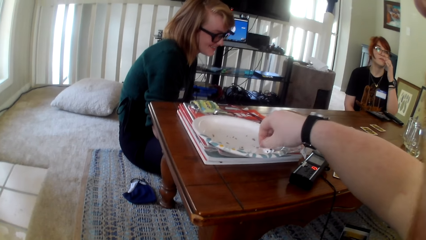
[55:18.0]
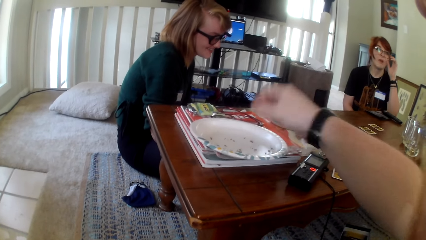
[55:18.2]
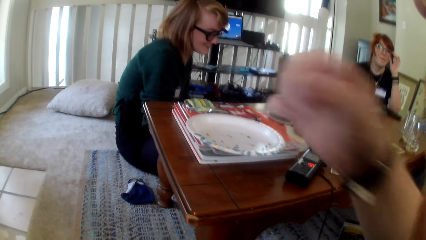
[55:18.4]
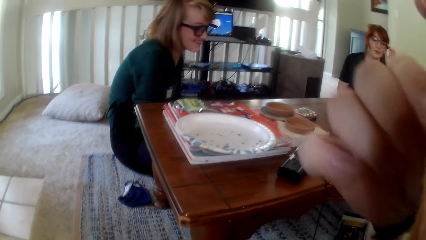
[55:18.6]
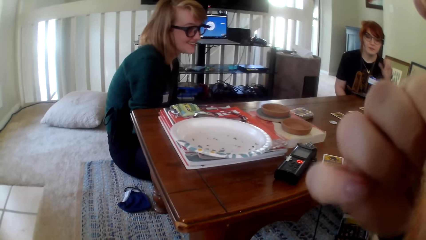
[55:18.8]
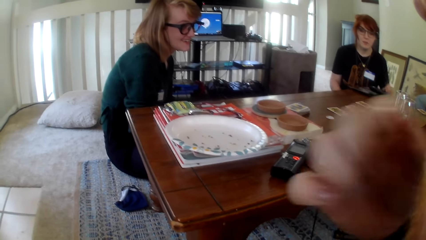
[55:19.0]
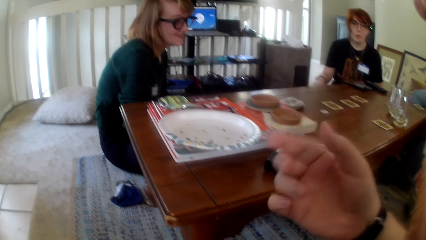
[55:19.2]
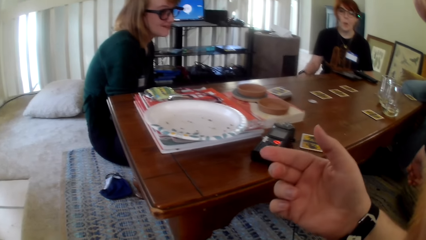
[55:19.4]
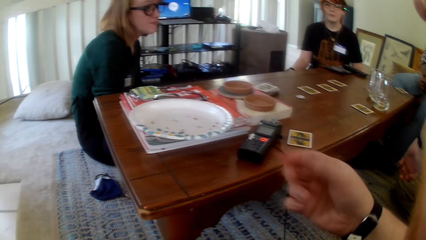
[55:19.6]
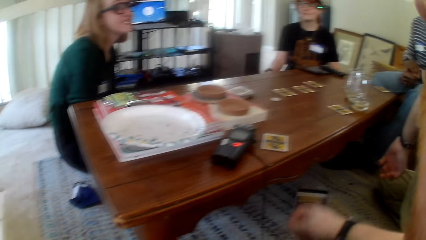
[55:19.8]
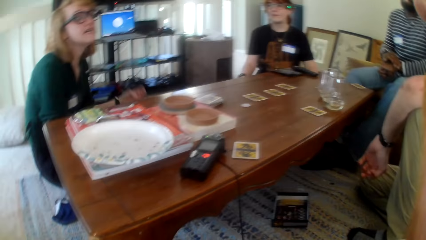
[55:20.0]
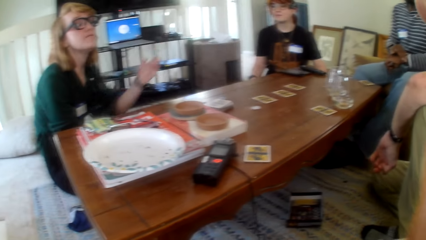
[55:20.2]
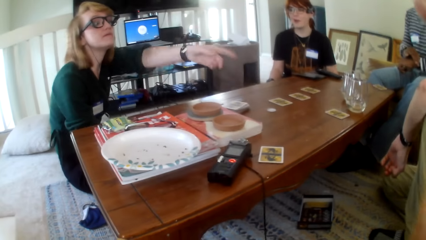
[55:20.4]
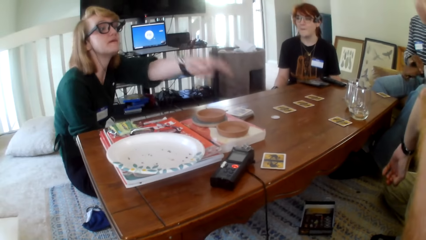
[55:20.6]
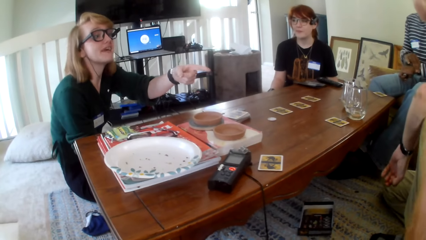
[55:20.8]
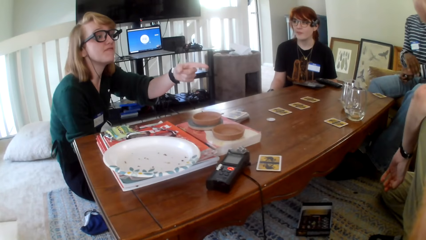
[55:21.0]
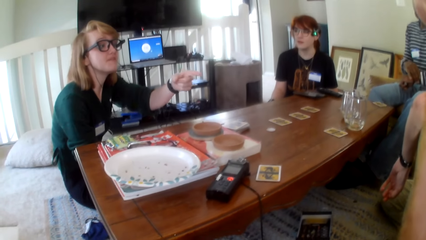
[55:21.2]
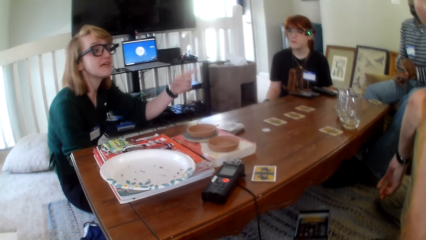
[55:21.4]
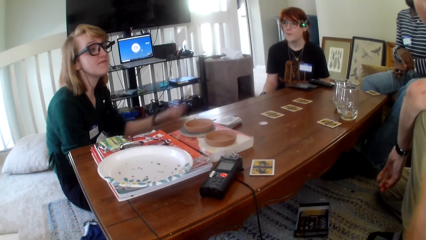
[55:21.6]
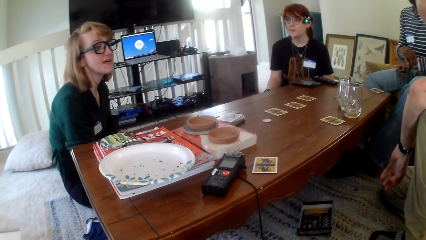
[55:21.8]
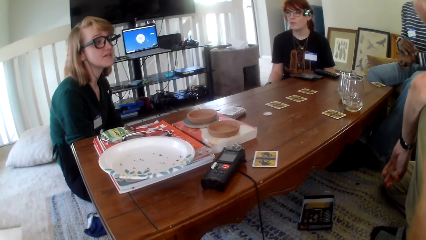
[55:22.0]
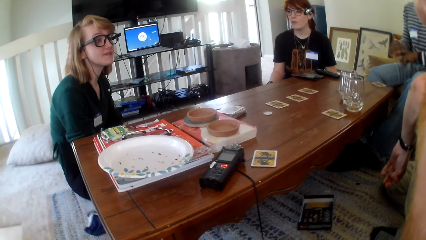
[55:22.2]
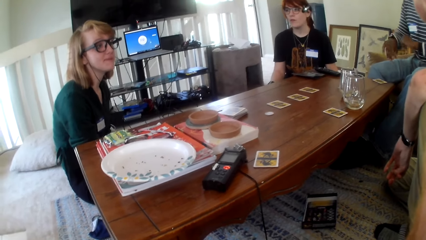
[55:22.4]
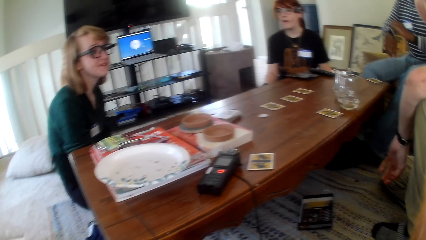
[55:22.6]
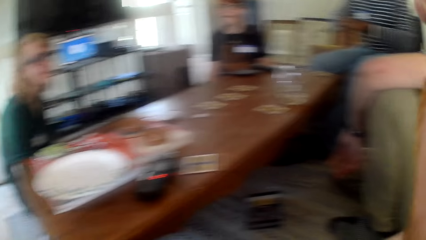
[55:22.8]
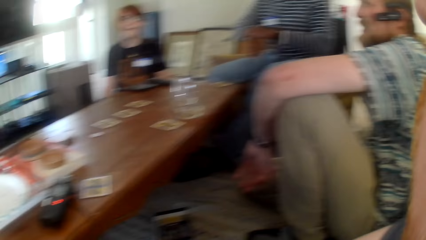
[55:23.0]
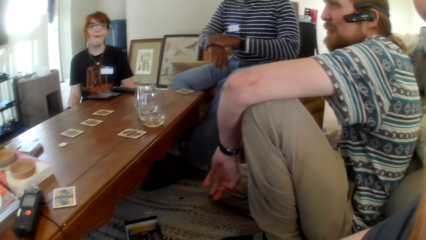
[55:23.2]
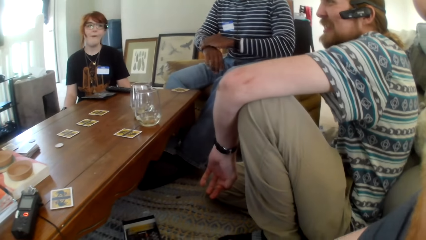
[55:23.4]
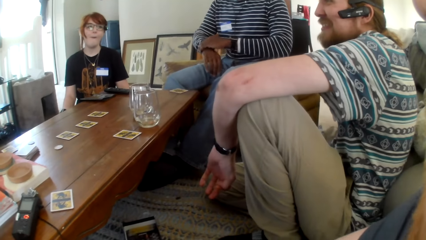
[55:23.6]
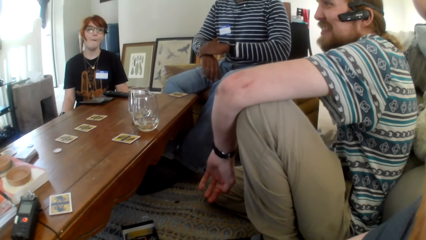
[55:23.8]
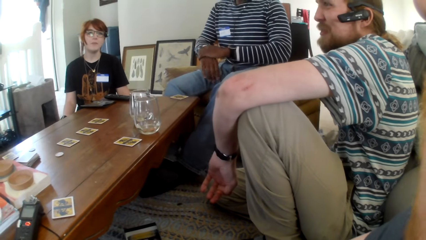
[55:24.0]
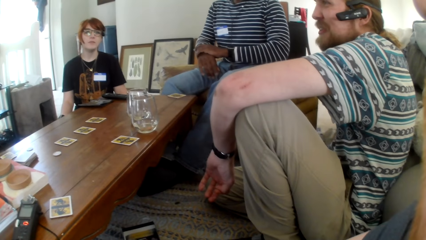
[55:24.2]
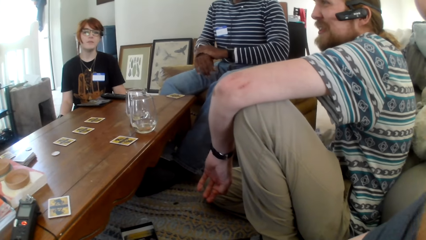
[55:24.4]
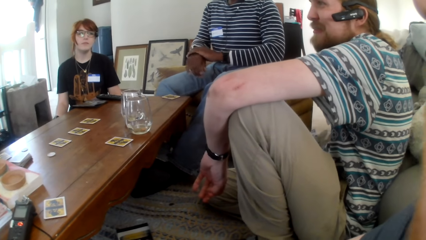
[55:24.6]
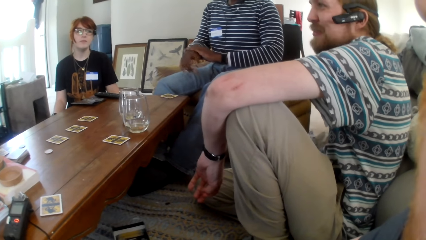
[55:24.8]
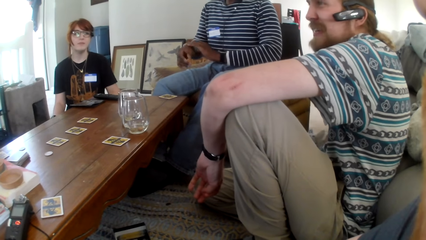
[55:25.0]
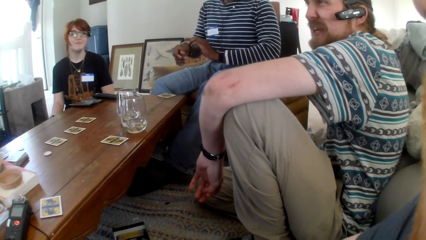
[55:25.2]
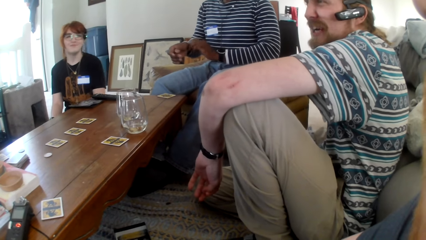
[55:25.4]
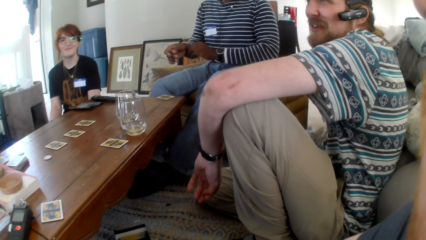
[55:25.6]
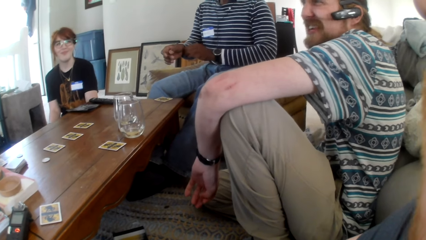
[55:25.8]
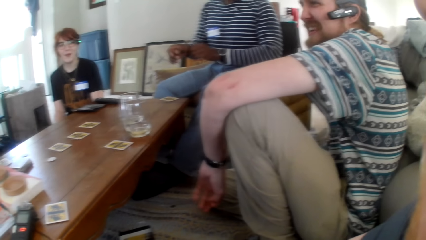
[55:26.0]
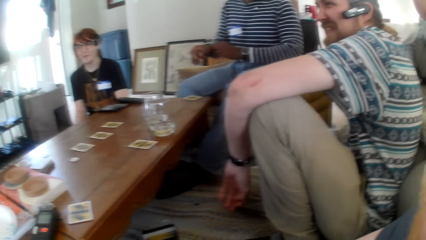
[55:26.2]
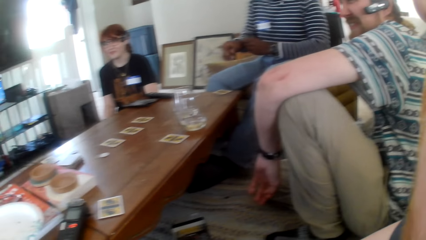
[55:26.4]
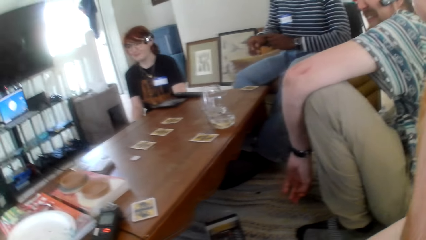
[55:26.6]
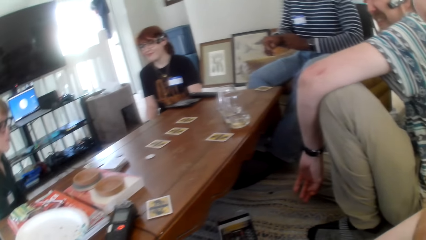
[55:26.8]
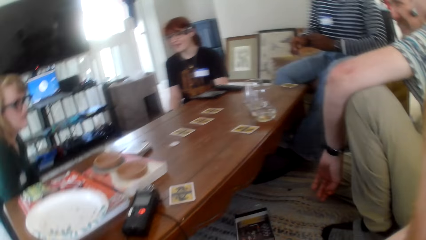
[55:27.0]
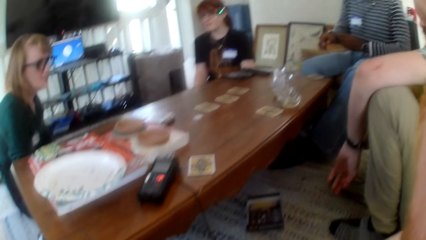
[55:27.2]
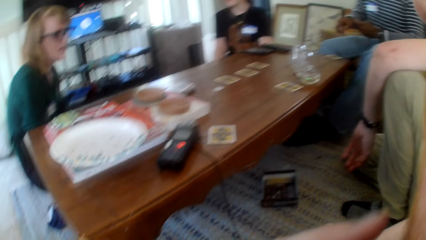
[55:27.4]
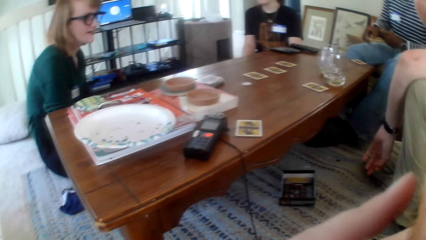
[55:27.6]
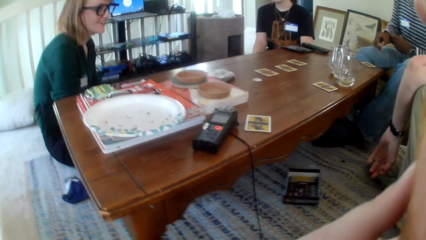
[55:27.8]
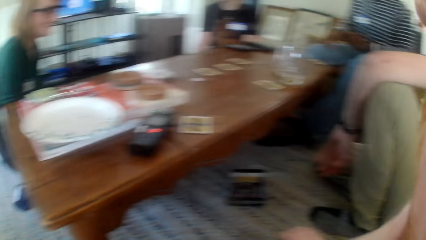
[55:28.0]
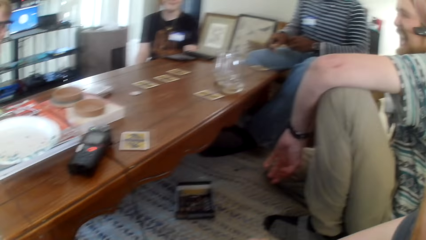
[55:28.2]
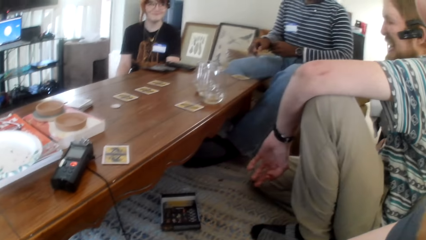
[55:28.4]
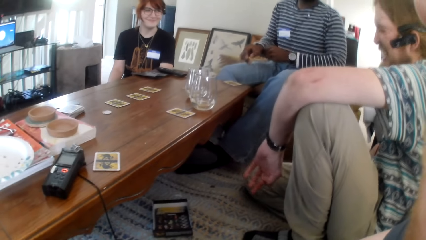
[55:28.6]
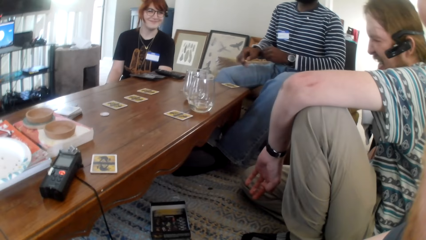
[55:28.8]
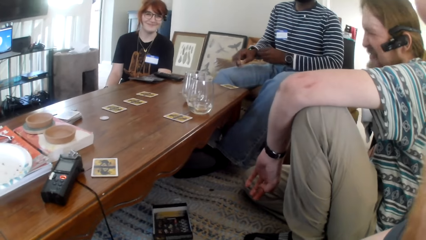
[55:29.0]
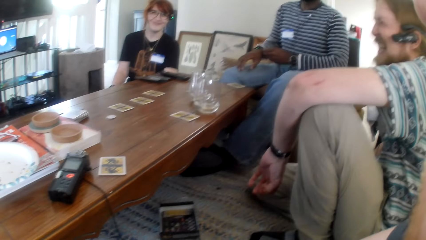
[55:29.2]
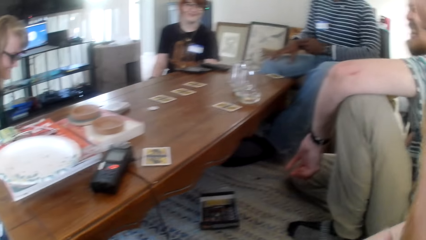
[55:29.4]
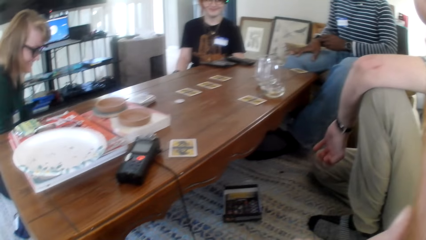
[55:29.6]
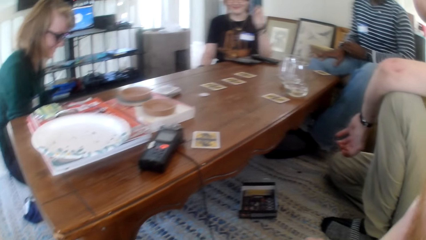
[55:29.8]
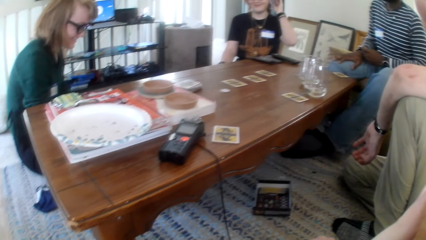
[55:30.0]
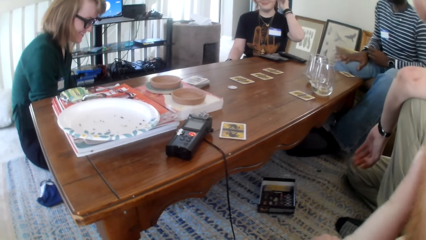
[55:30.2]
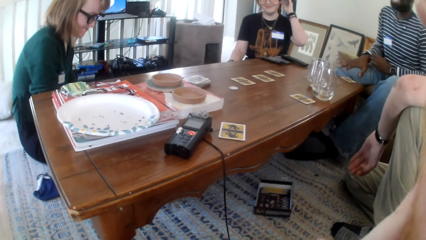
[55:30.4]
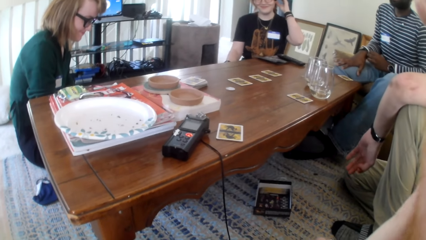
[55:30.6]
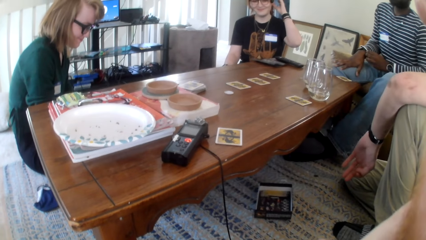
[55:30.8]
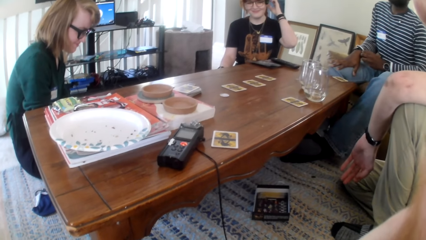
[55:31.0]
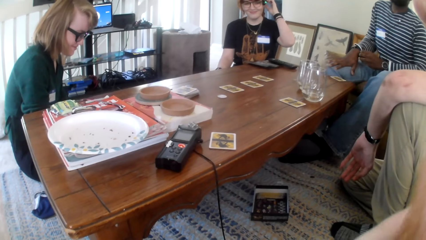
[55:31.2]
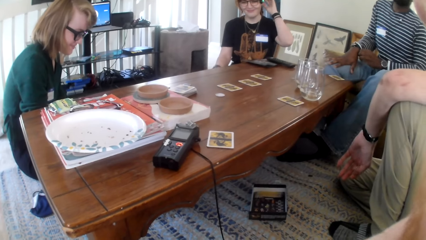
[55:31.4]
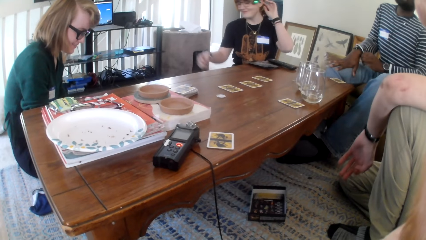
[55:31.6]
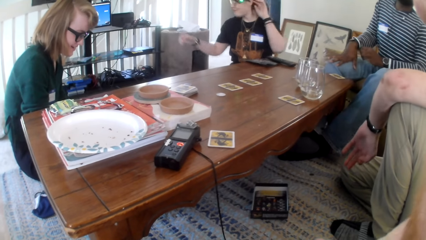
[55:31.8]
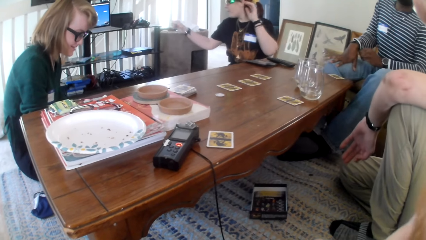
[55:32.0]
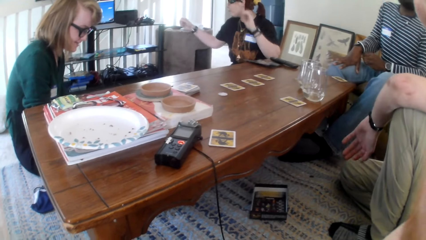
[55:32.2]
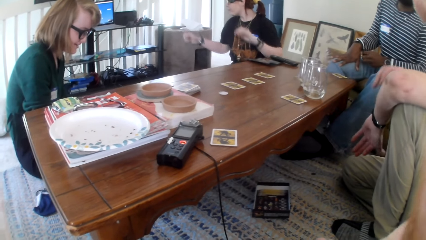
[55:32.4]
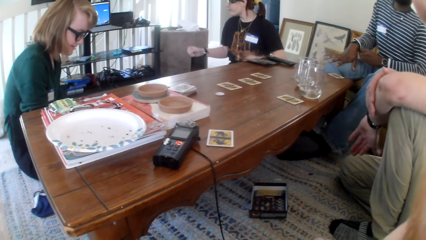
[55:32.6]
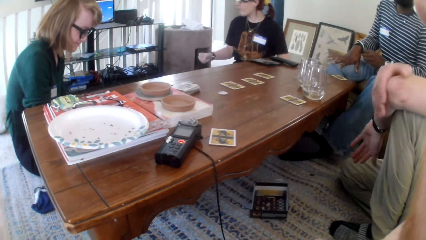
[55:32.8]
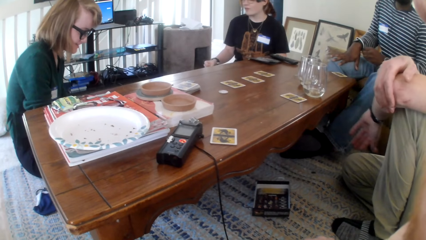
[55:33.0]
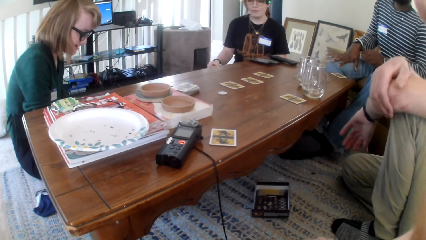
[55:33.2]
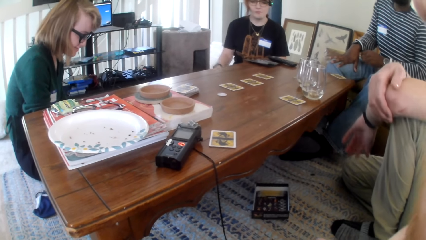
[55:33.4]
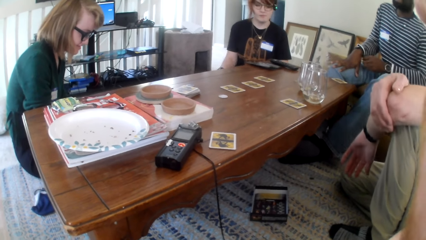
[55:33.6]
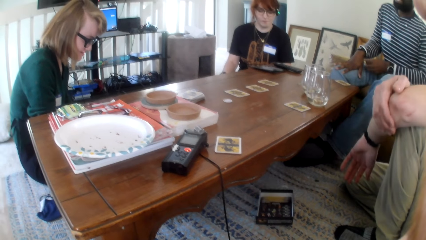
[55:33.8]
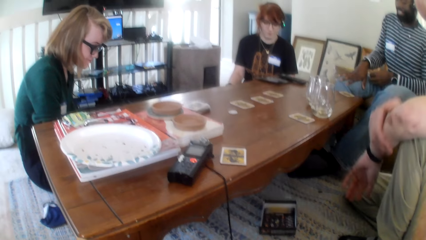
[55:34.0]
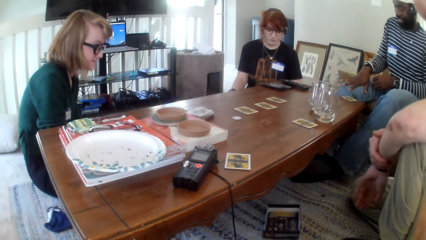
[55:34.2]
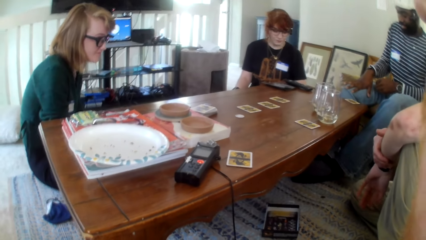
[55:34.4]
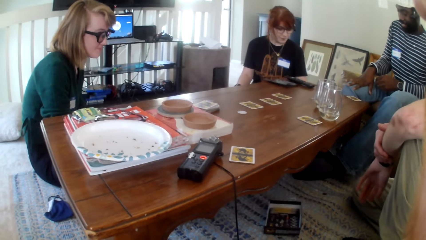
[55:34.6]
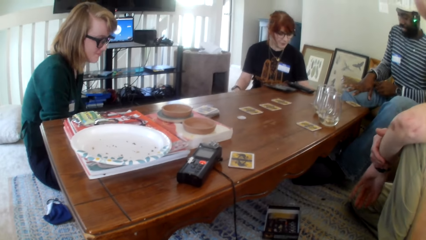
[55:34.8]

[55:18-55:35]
A person points at the camera wearer. The camera wearer looks around. Another person scratches their head.
